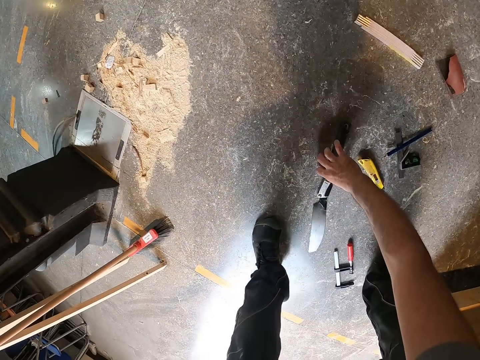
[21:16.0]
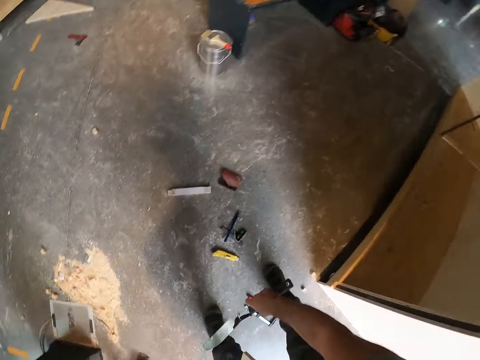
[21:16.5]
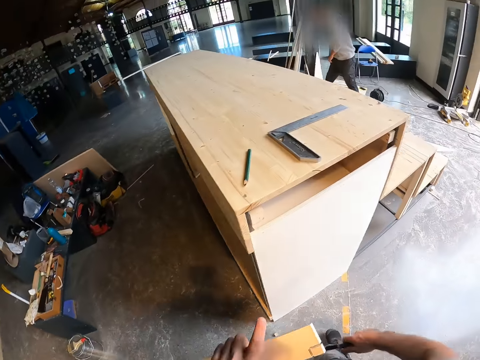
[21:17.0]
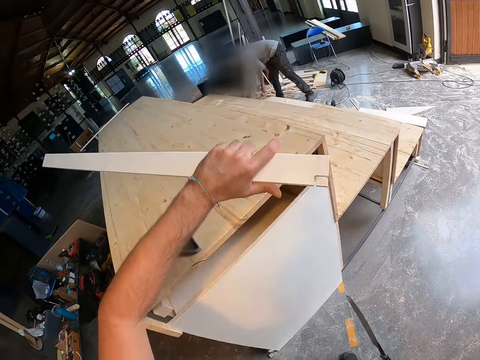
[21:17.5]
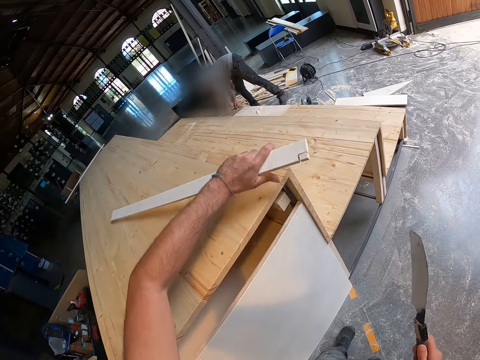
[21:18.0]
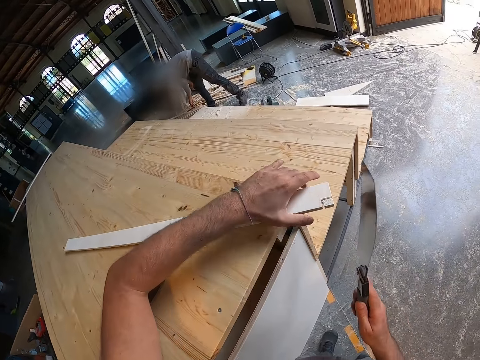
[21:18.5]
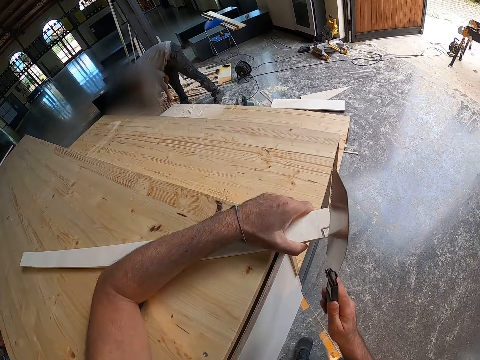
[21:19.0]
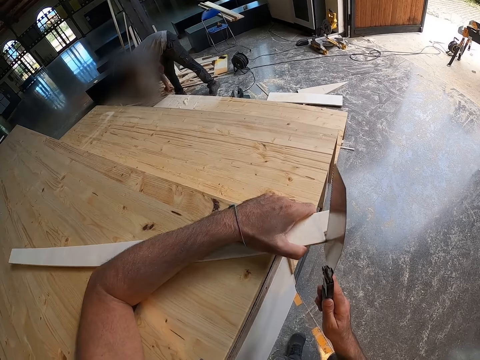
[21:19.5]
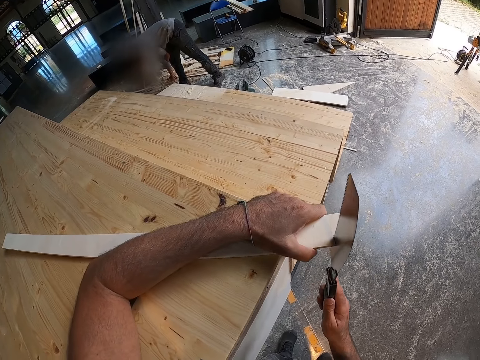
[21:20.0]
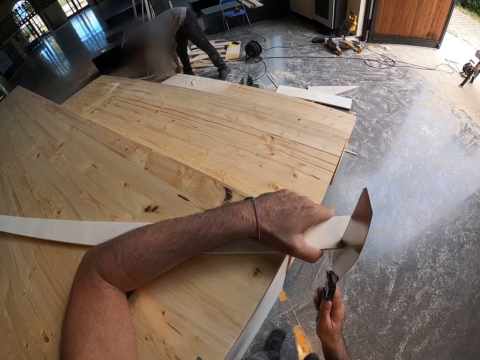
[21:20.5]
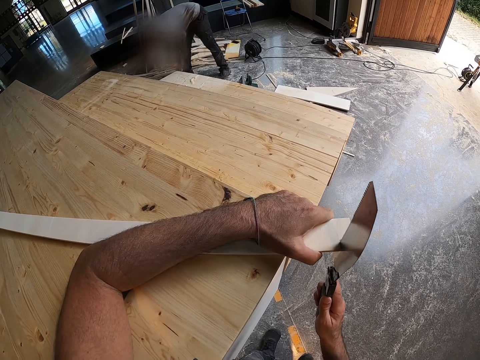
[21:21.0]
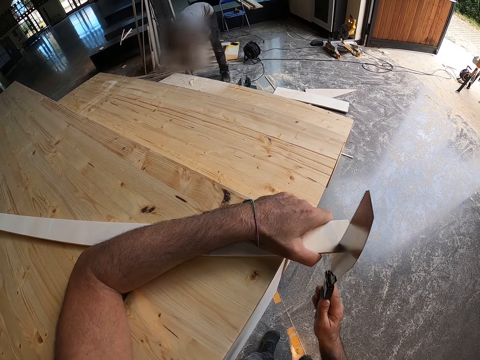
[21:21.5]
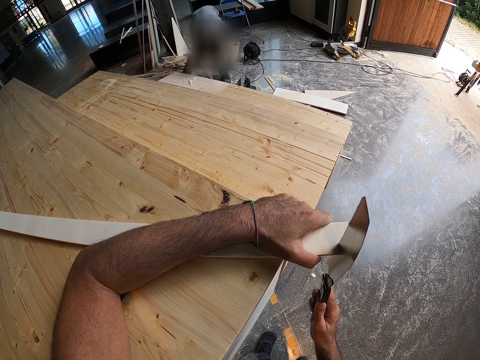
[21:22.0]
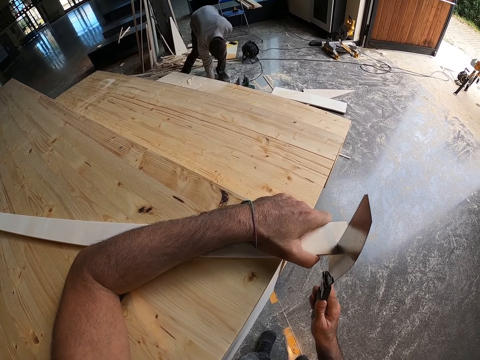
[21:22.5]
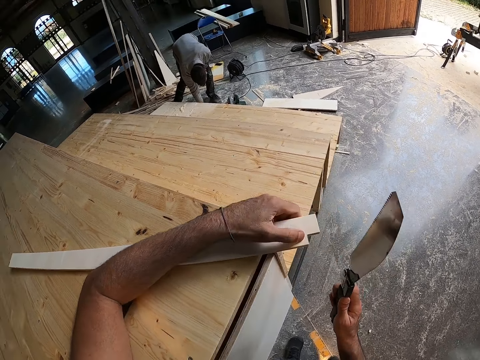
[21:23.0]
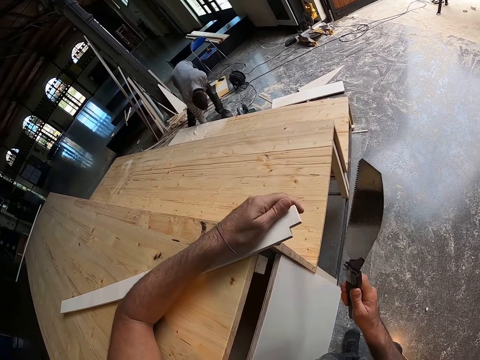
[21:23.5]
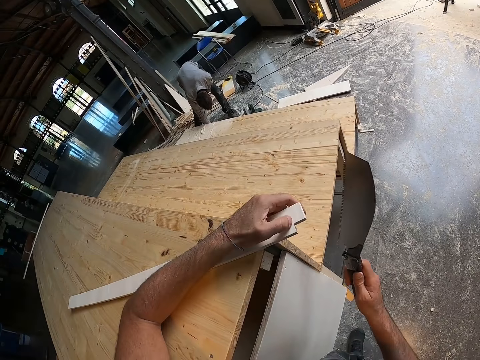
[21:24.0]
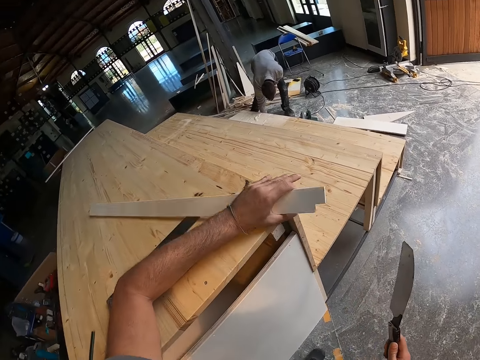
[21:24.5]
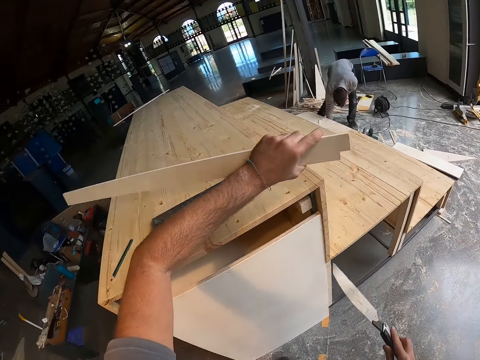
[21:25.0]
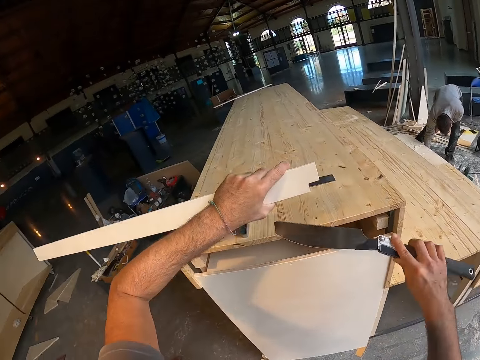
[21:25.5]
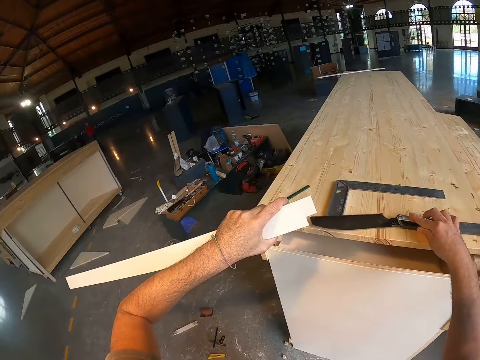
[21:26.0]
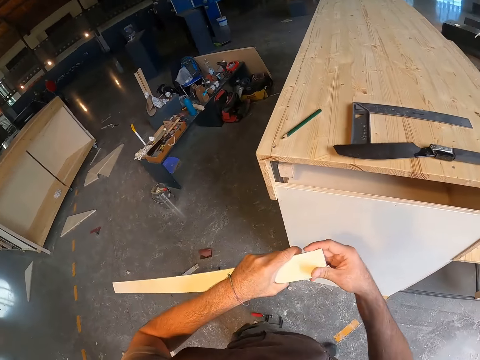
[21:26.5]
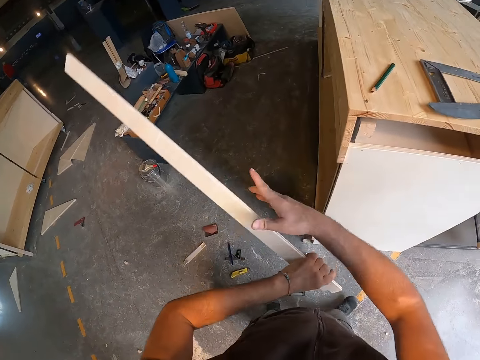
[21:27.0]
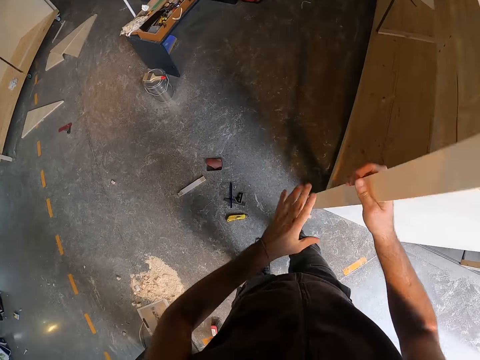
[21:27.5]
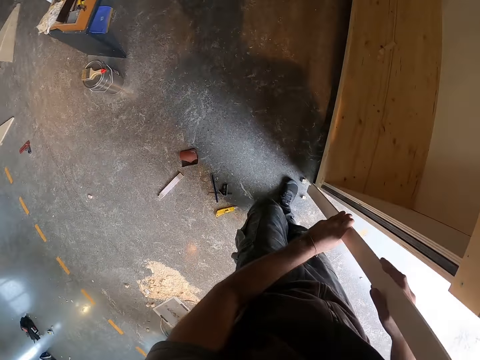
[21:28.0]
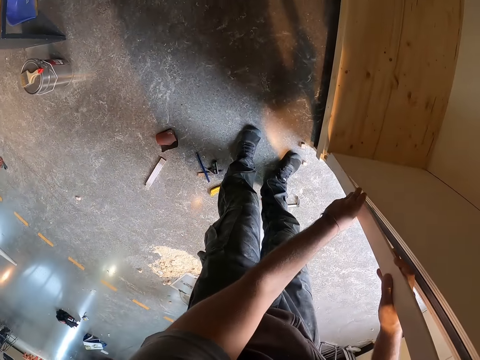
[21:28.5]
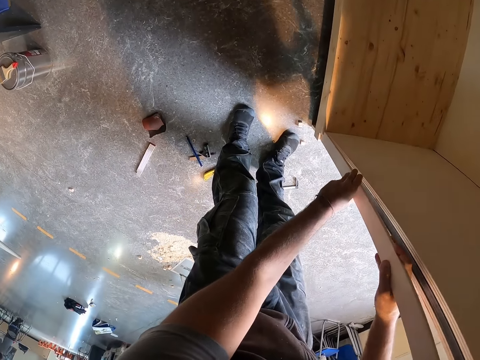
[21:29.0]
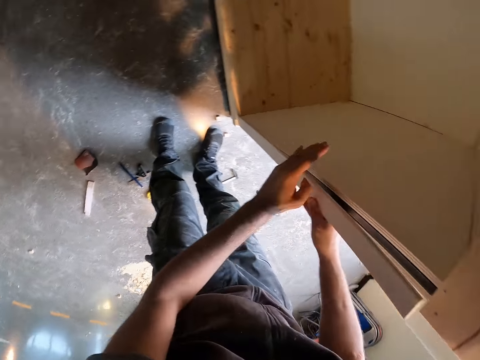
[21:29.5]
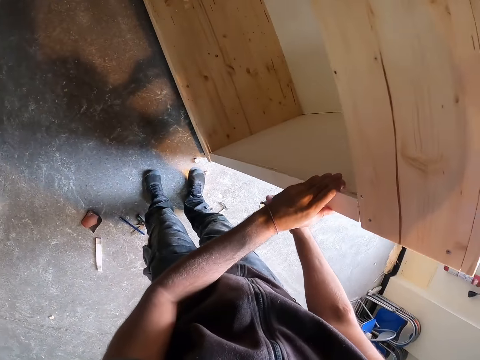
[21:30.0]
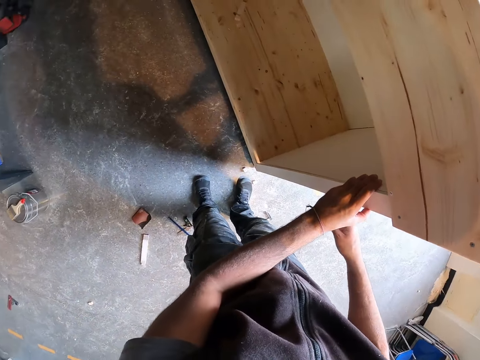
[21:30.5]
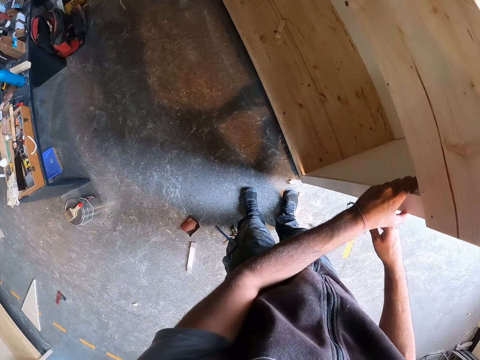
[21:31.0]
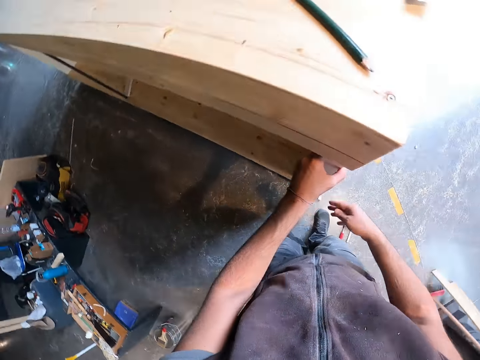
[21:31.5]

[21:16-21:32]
The camera wearer picks up a wood cutter from the floor with his right hand. He places the piece of wood on the wooden stair platform with his left hand. He cuts a piece from the piece of wood in his left hand with the wood cutter in his right hand. He inspects the wood. He picks the piece of wood from the wooden stair platform with his left hand. He places the wood cutter on the wooden stair platform with his right hand. He inspects the wood. He positions the piece of wood on the side of the wooden stair platform with both hands.

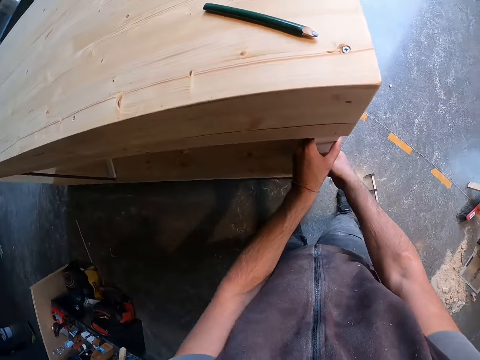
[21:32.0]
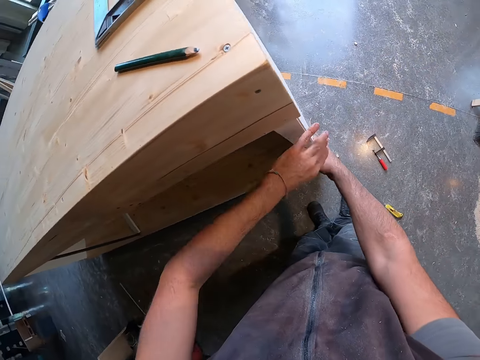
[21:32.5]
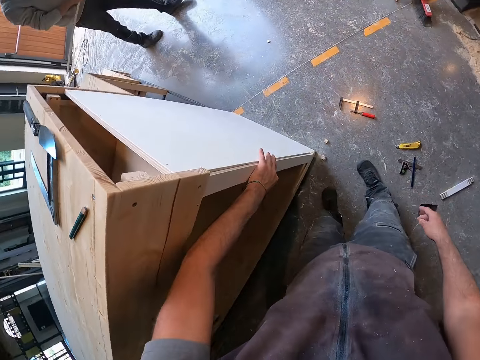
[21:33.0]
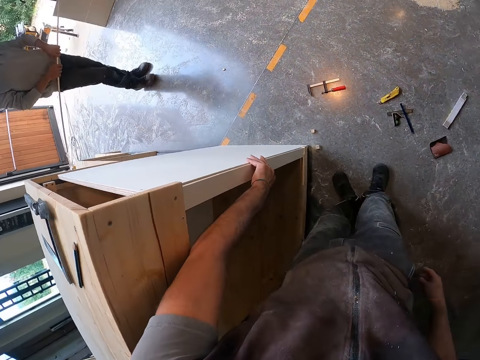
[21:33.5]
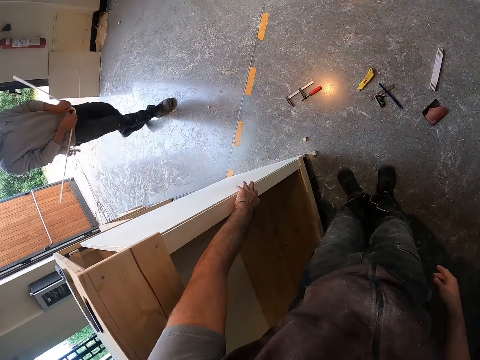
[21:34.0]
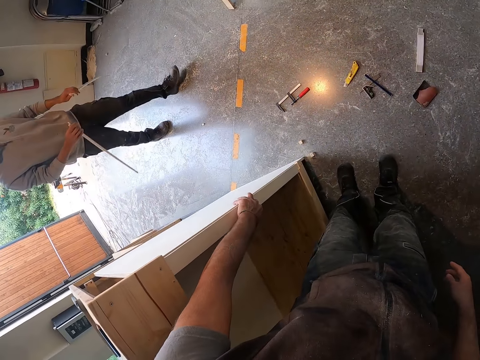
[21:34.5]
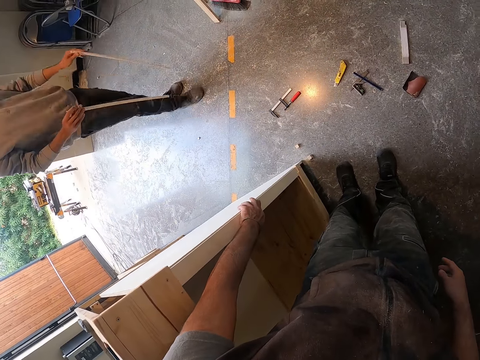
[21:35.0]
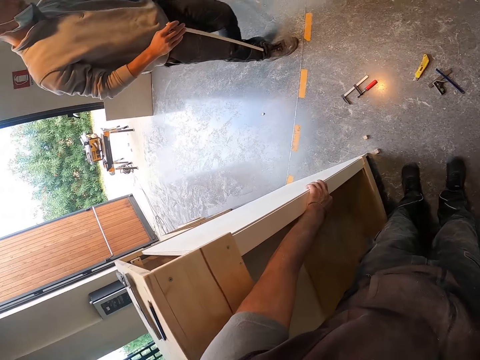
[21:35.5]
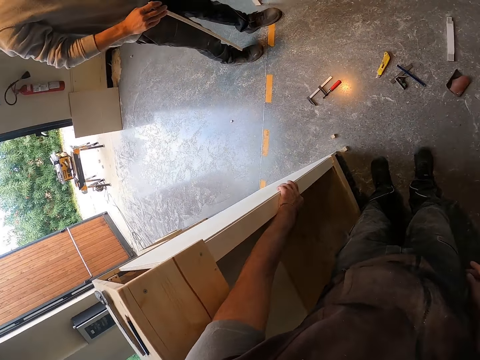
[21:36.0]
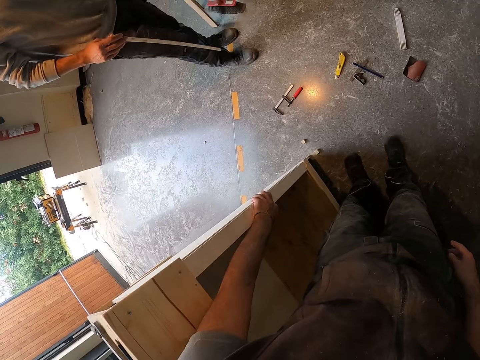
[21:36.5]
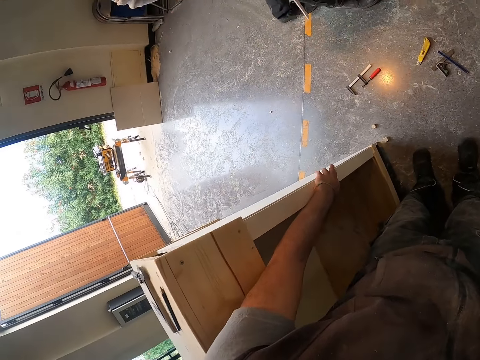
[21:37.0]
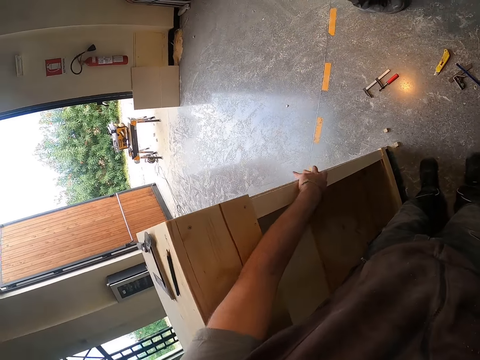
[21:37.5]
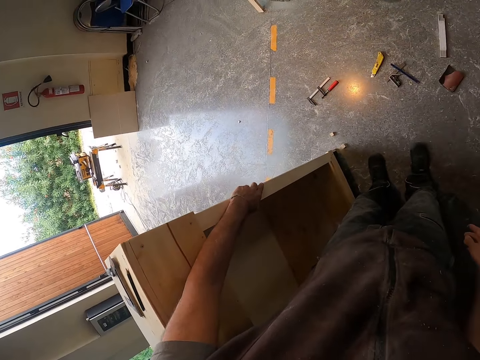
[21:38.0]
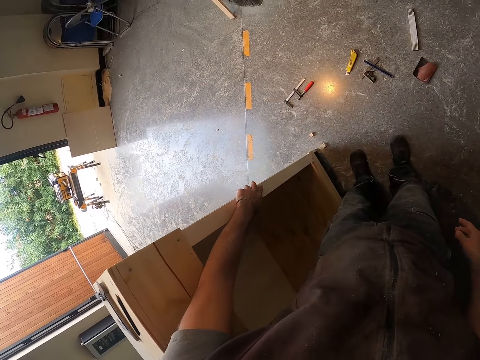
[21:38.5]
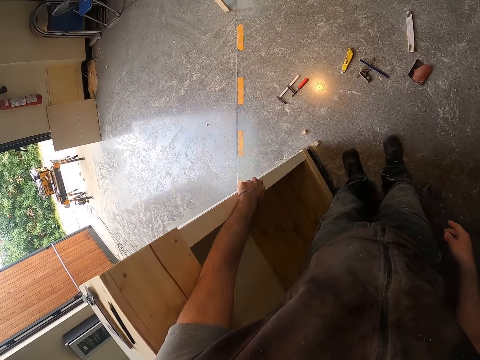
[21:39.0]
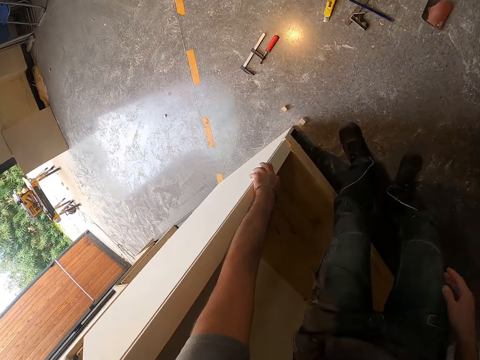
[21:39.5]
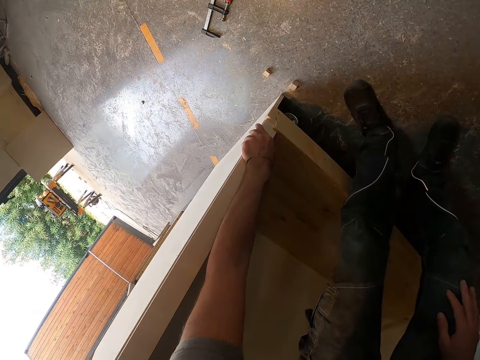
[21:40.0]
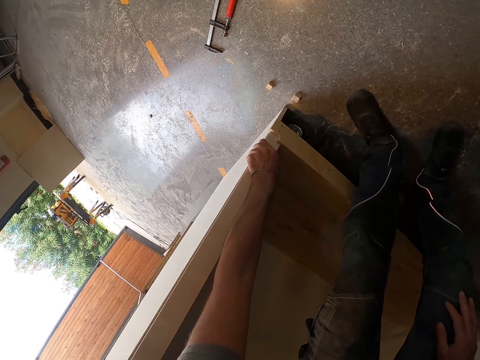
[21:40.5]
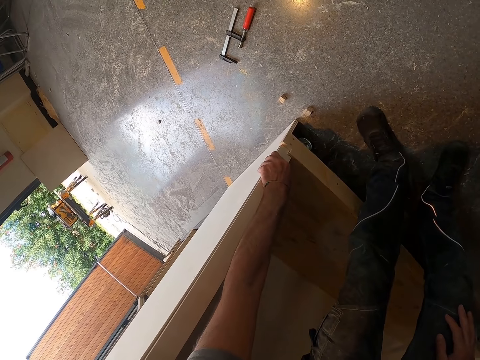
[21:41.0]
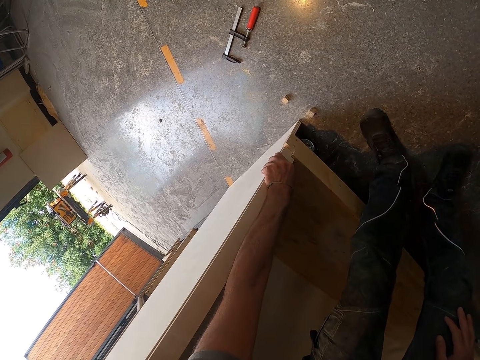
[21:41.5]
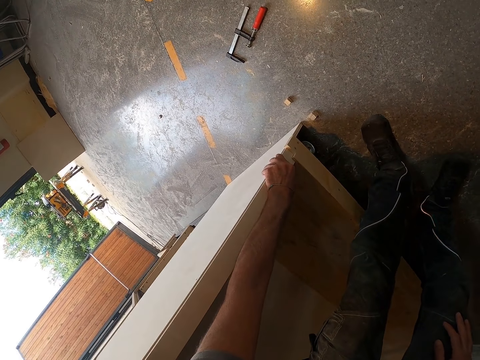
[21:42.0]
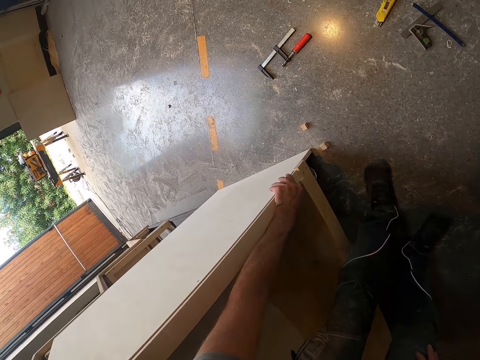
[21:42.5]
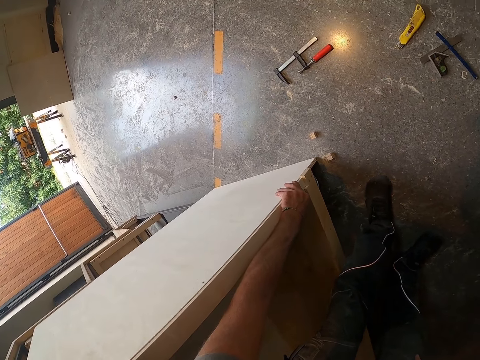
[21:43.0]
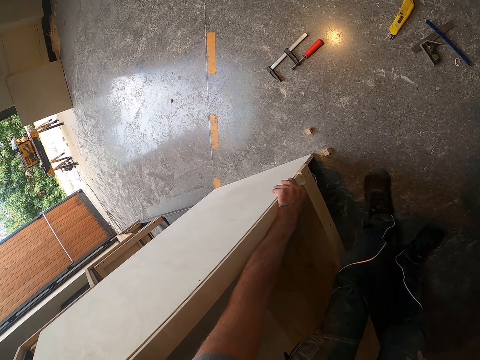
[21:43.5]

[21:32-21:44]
The camera wearer looks around the workshop. A man walks around the workshop. The camera wearer stares at the wooden shelf.
